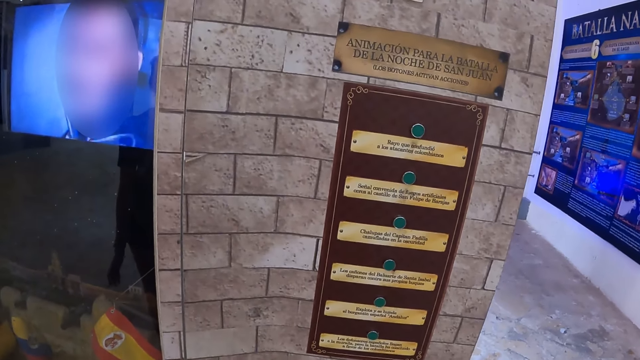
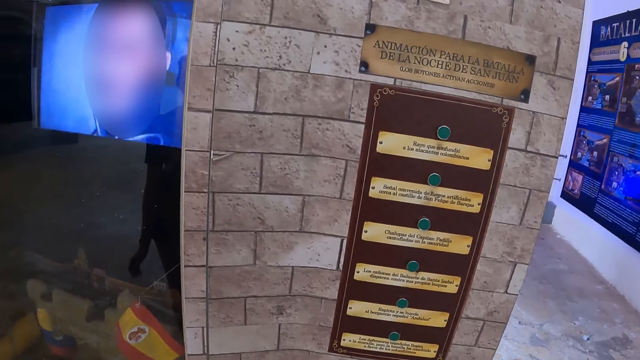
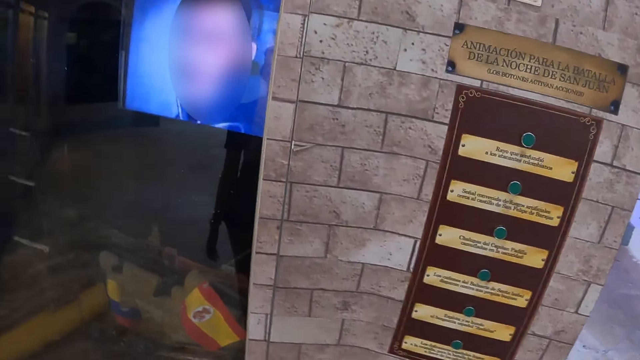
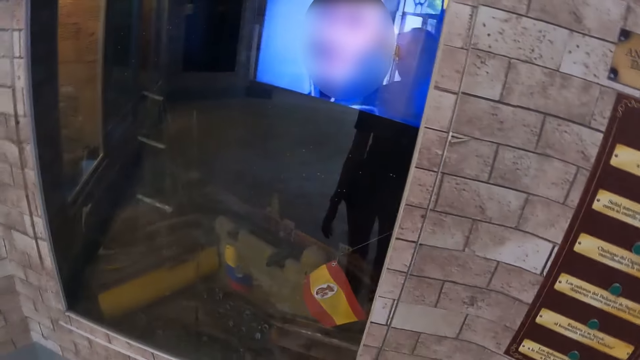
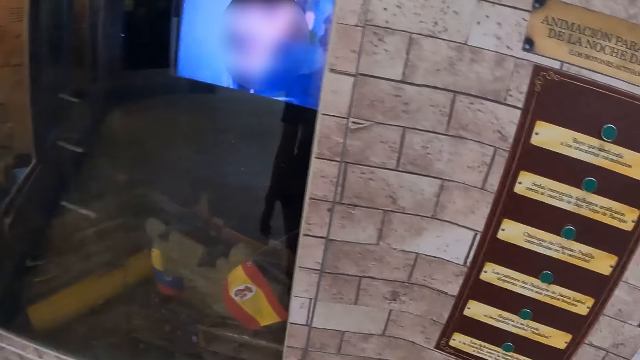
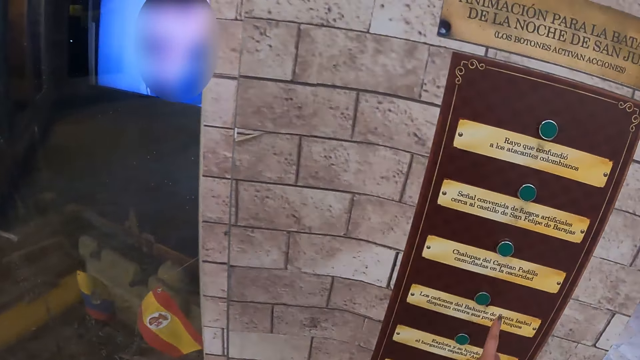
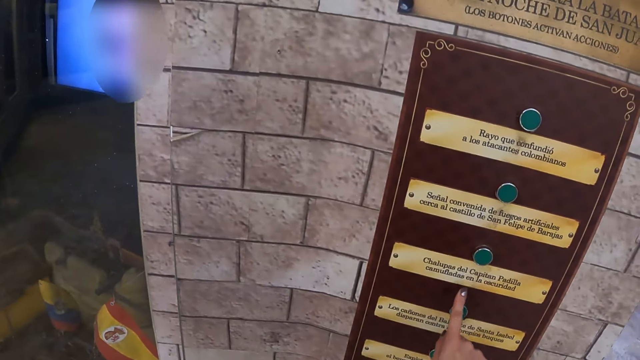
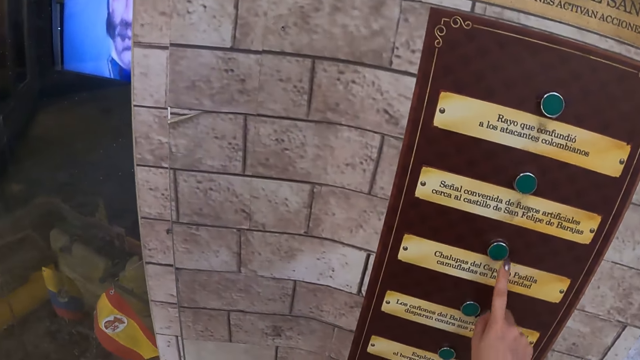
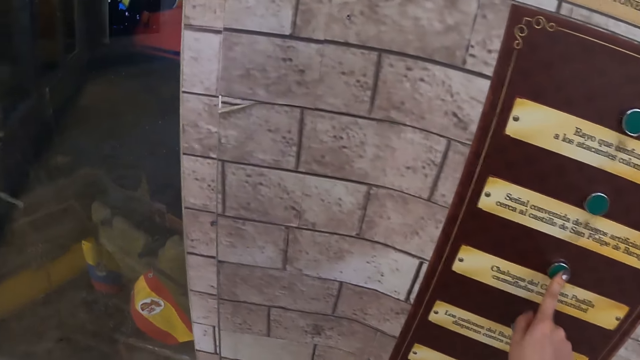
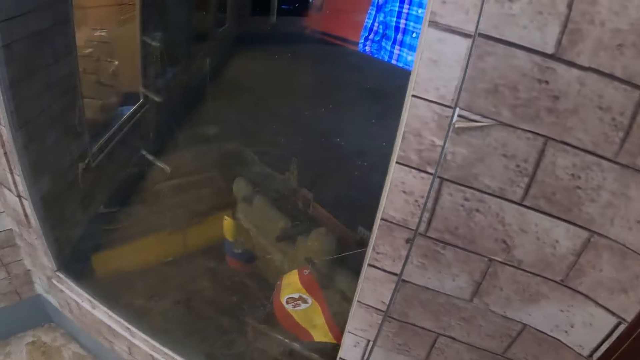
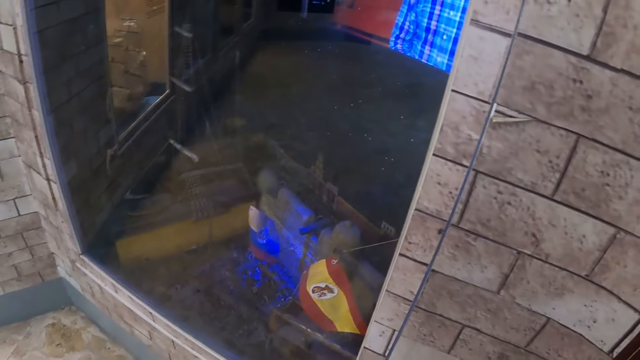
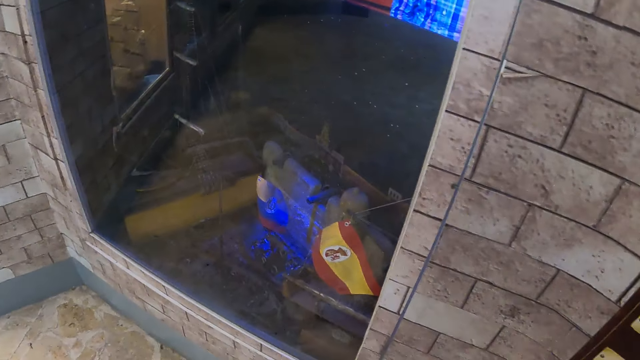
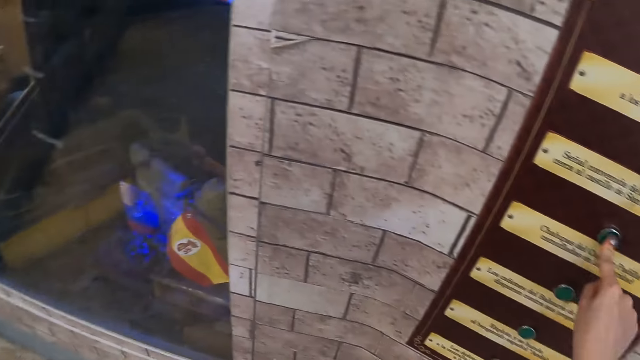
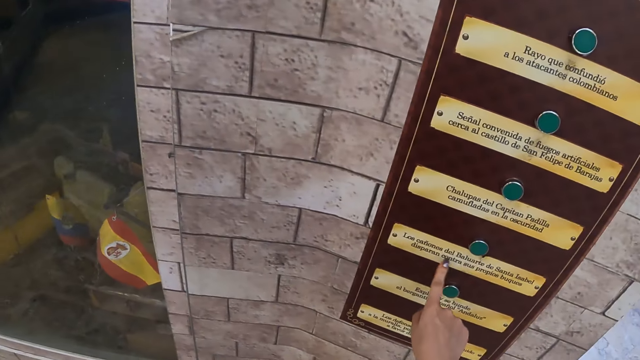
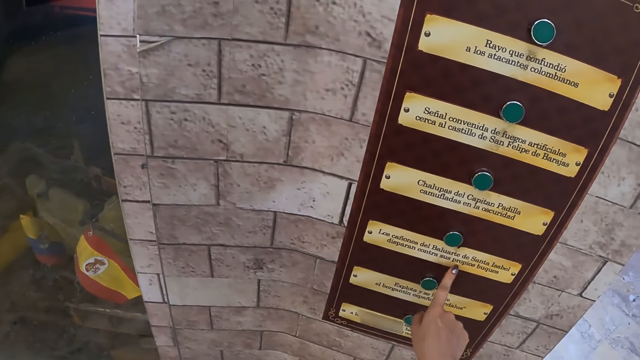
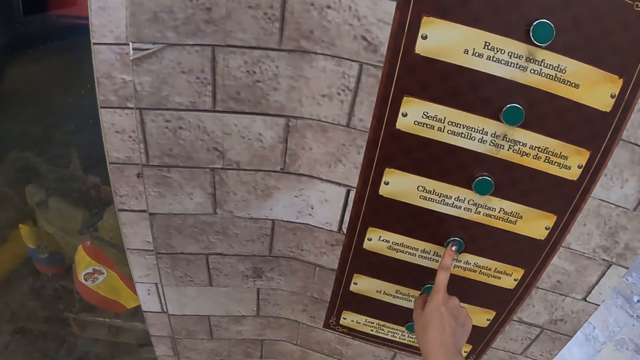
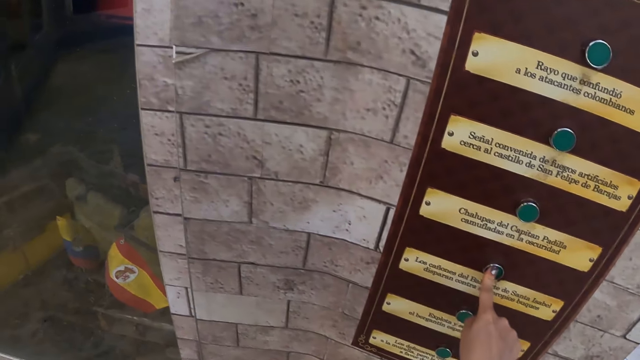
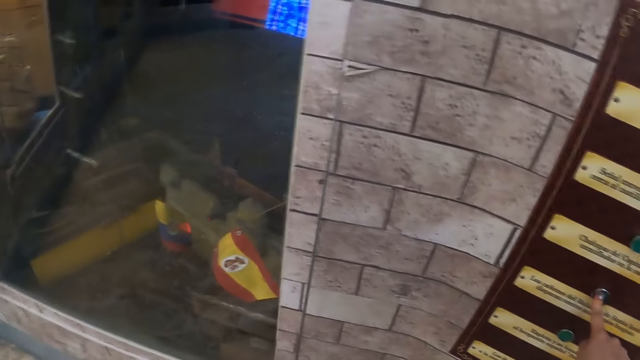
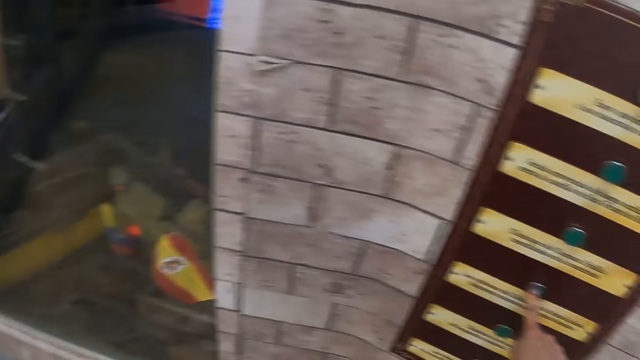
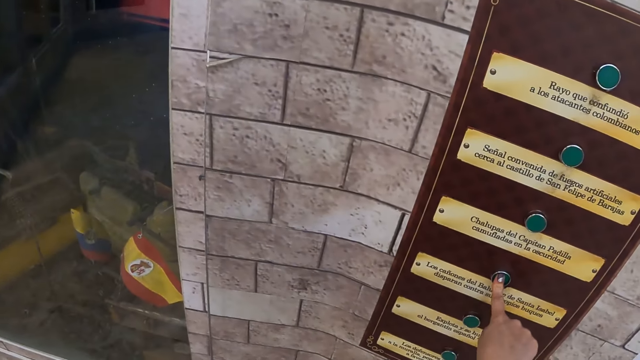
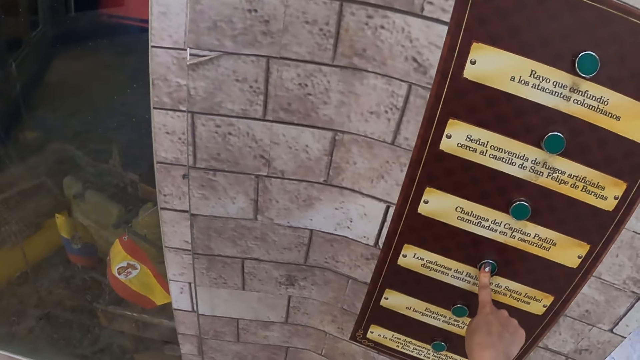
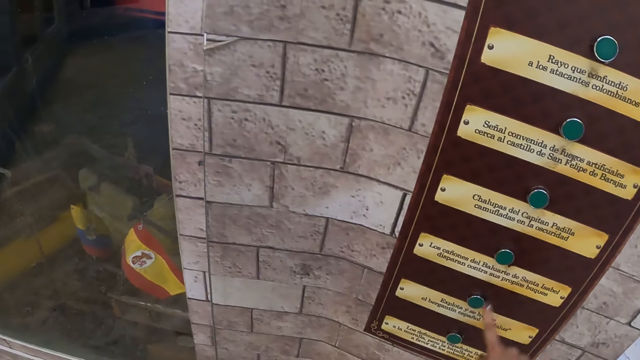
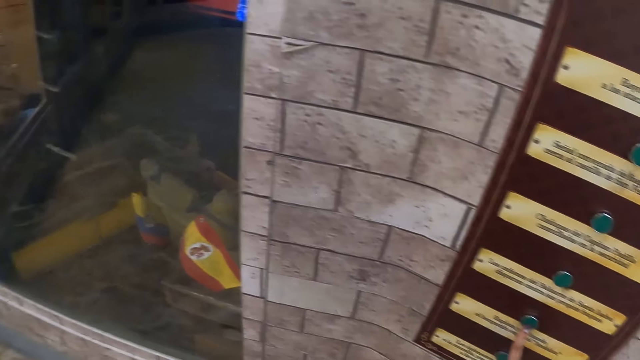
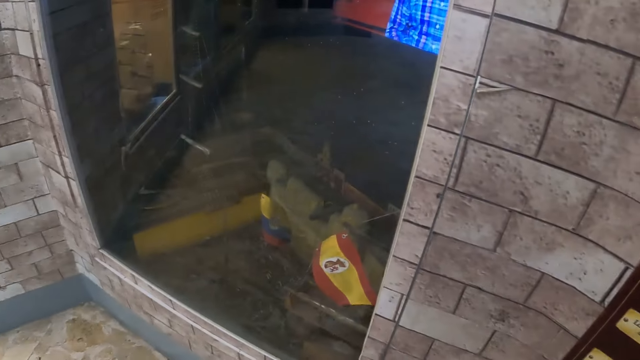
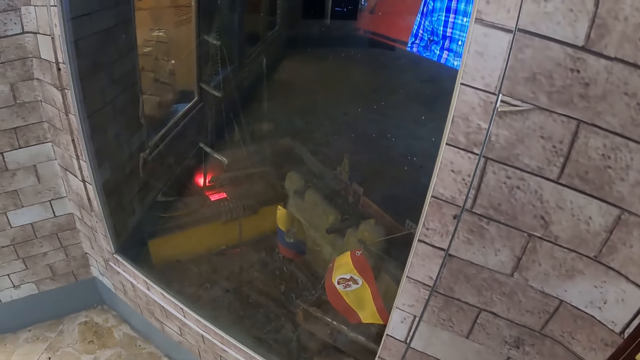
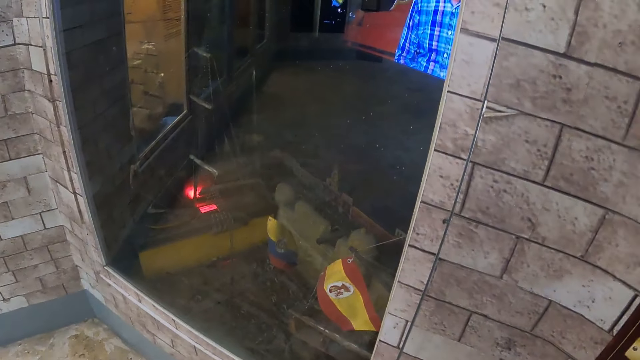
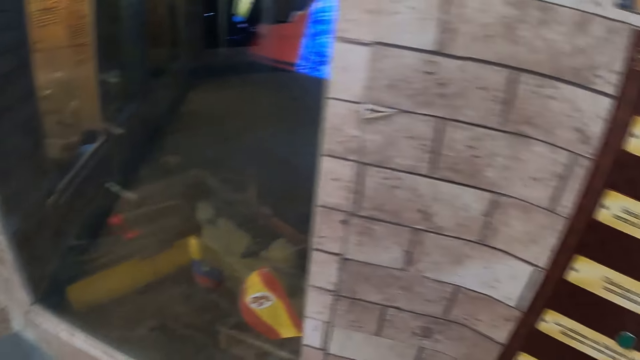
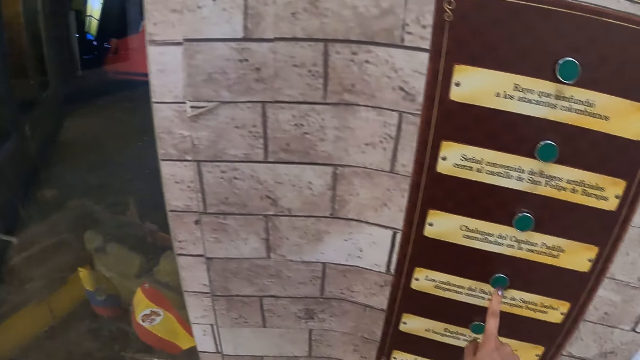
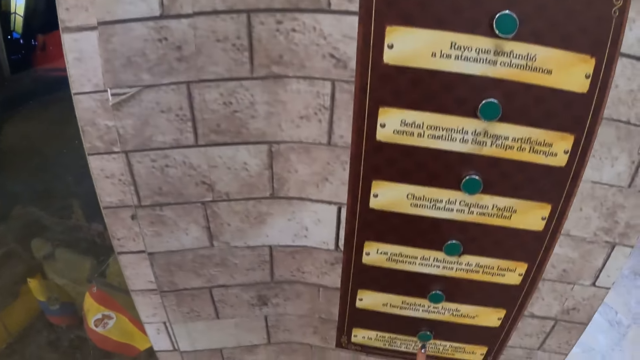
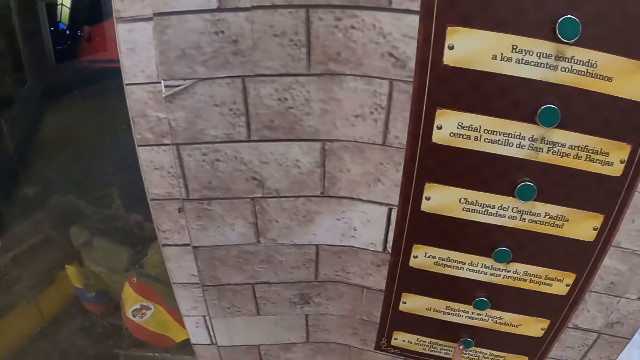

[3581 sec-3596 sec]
The camera wearer looks around. They examine an artefact. They examine the artefact again. They look around. They press a button on the wall. They examine the artefact. They press the button on the wall. They look around. They examine the artefact. They press the button on the wall. They look around. They examine the artefact. They press the button on the wall. They move their hand. They look around.

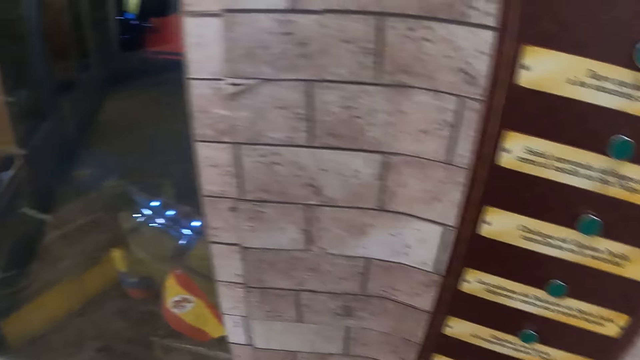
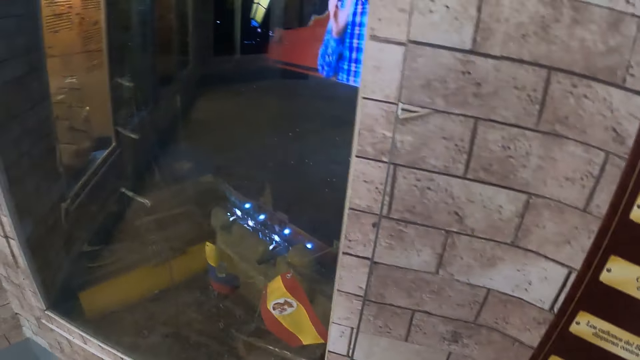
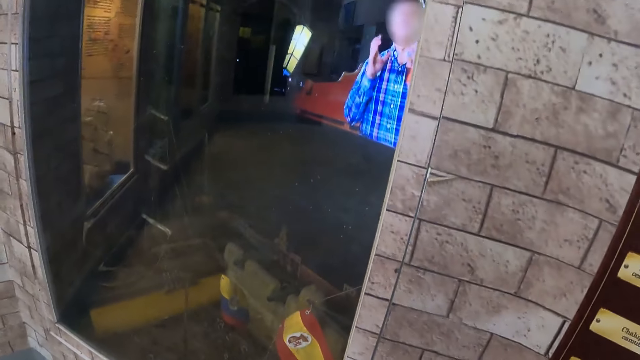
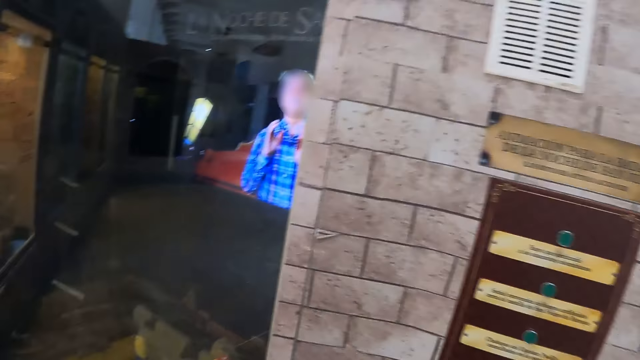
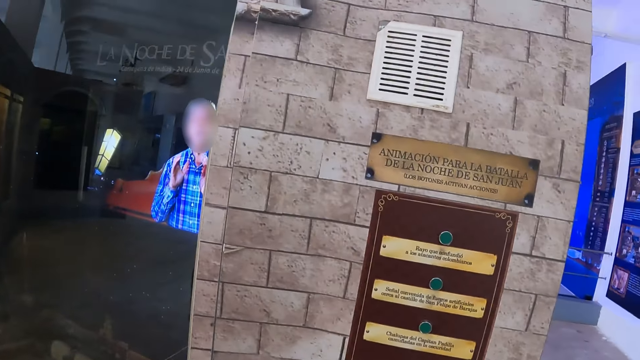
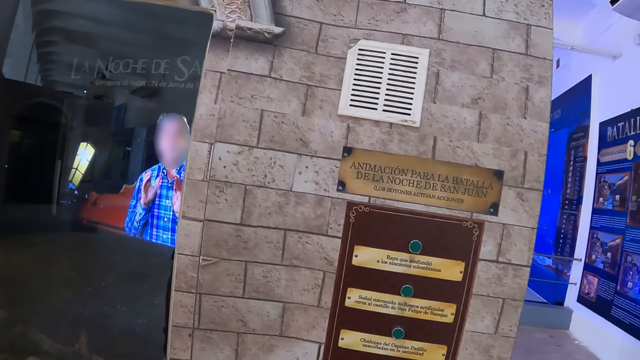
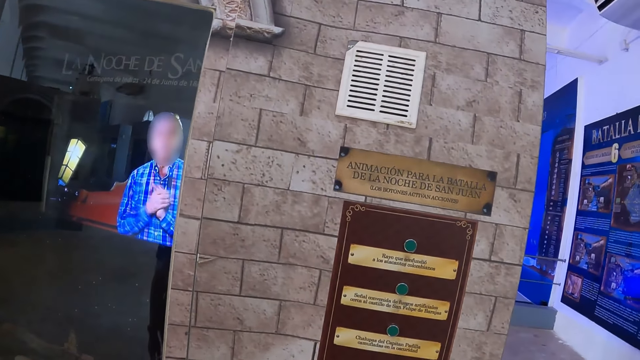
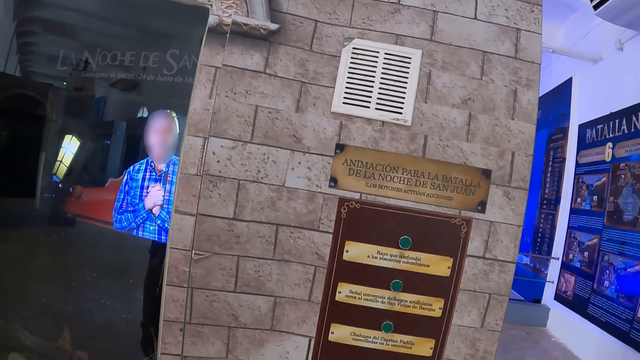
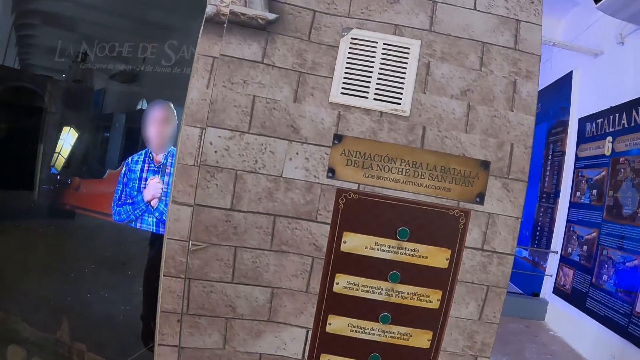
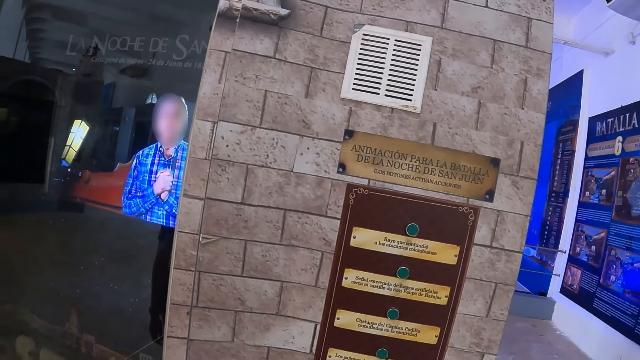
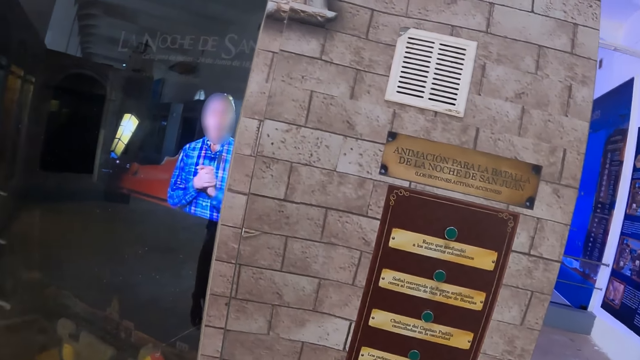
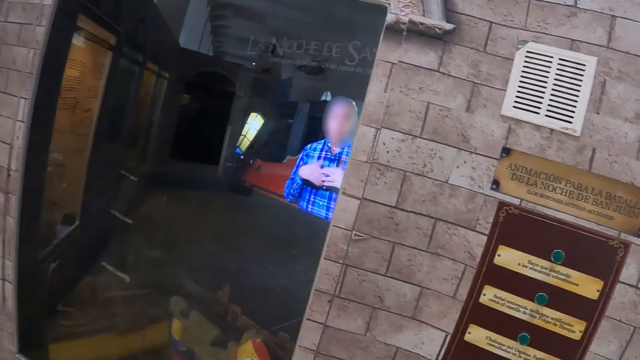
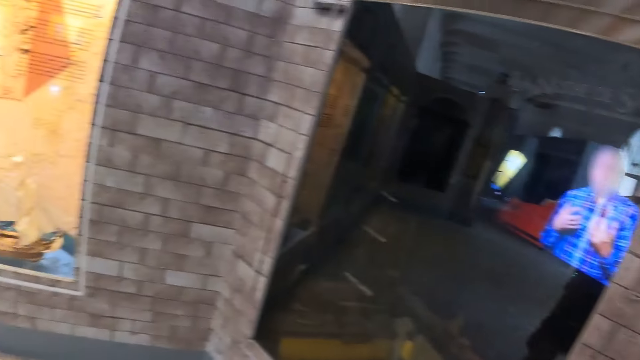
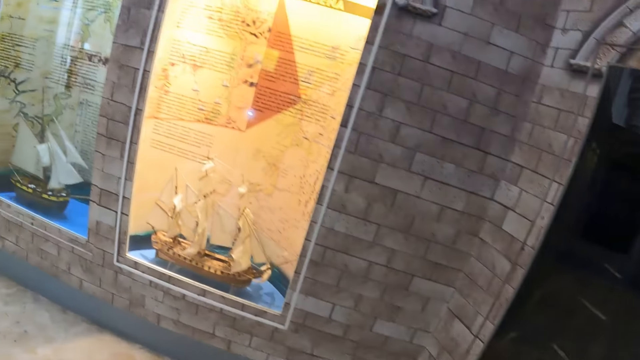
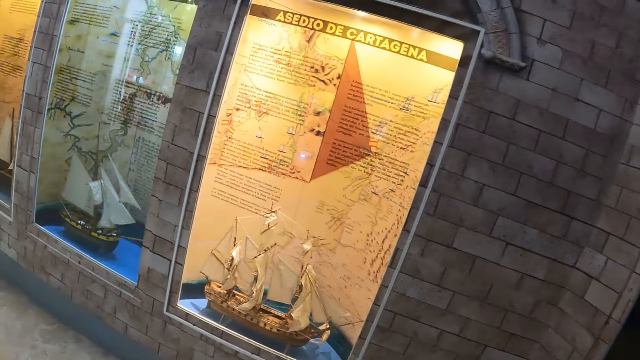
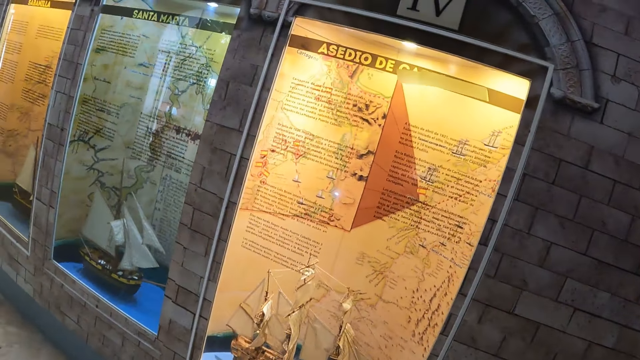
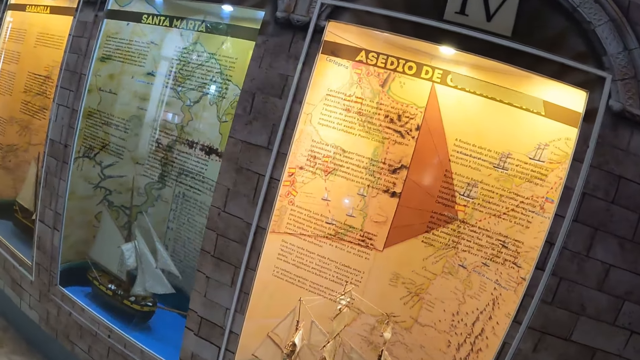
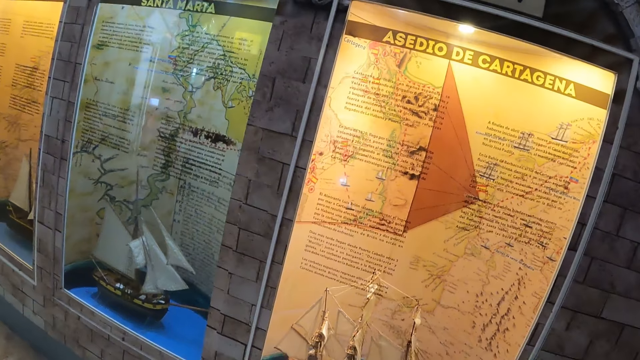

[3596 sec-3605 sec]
The camera wearer examines an artefact. They look around. They turn around. They walk in the historical building.
